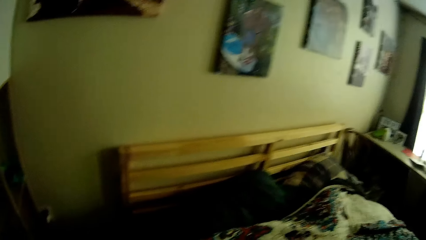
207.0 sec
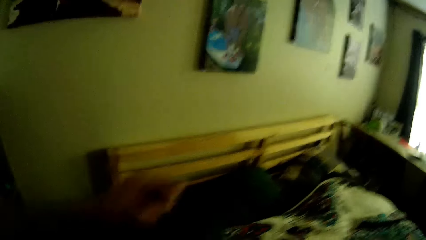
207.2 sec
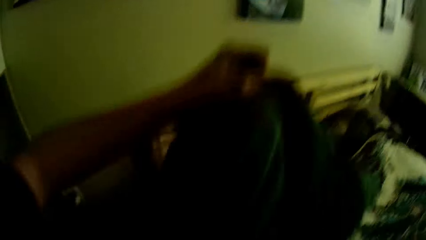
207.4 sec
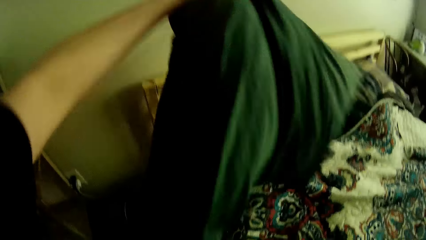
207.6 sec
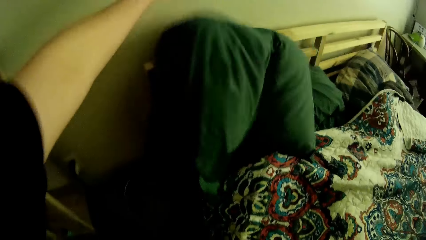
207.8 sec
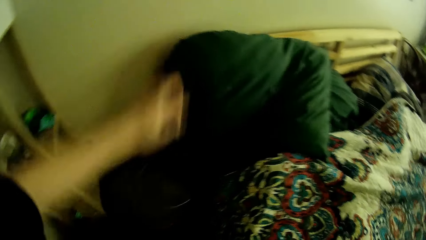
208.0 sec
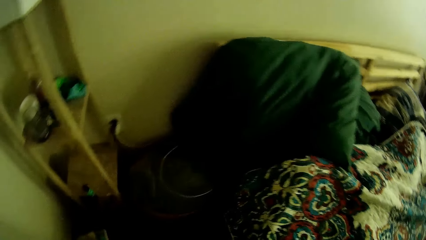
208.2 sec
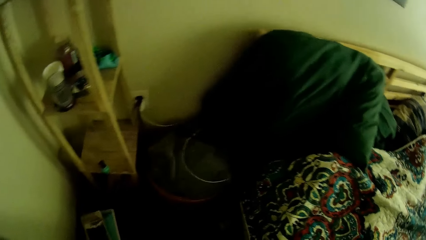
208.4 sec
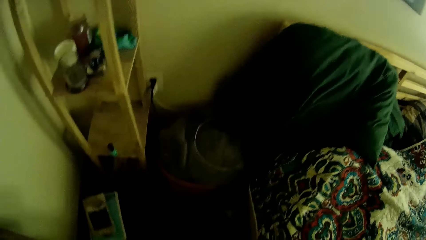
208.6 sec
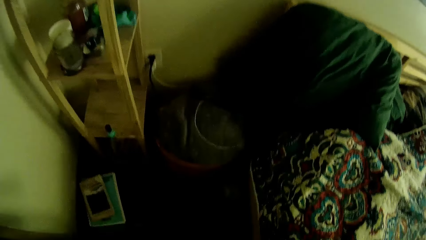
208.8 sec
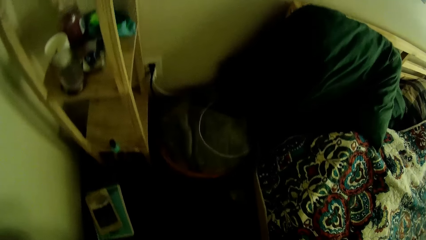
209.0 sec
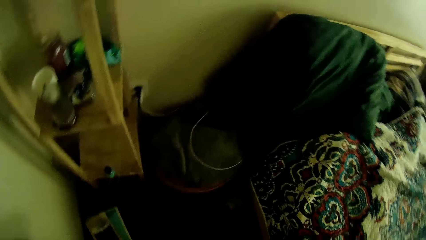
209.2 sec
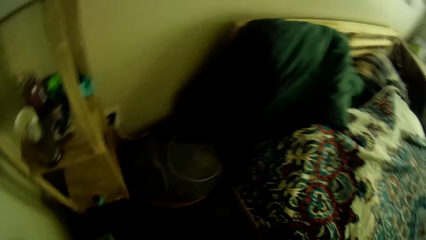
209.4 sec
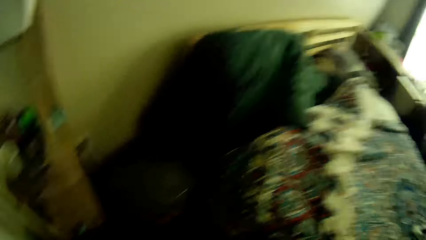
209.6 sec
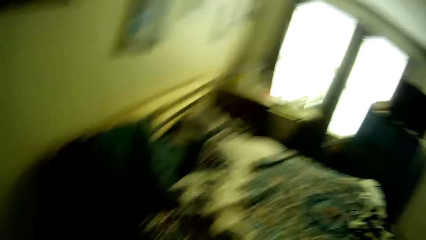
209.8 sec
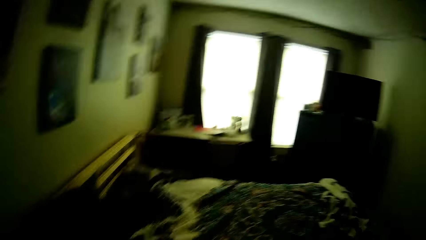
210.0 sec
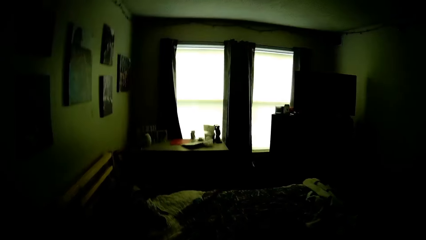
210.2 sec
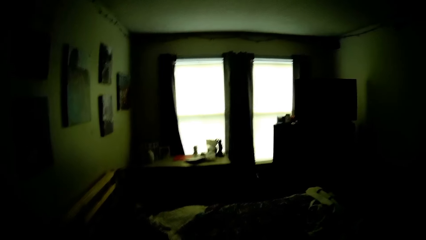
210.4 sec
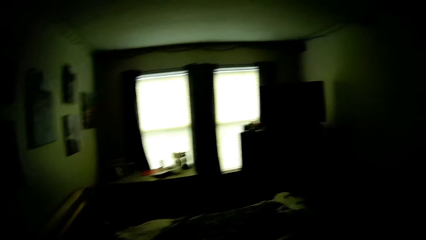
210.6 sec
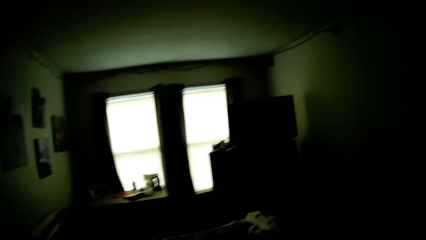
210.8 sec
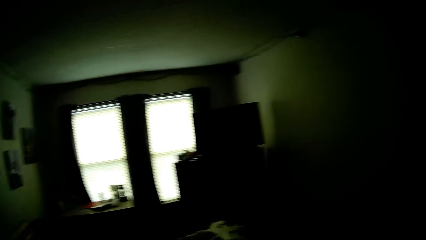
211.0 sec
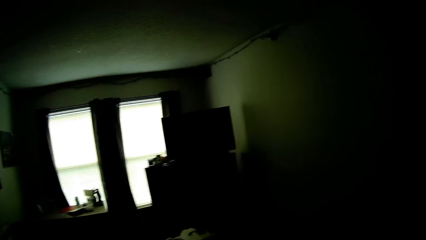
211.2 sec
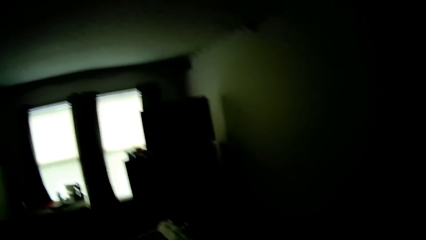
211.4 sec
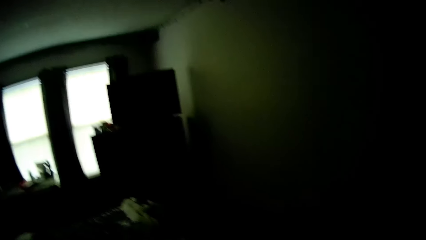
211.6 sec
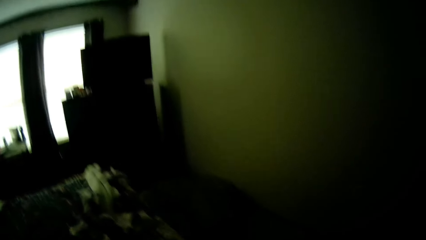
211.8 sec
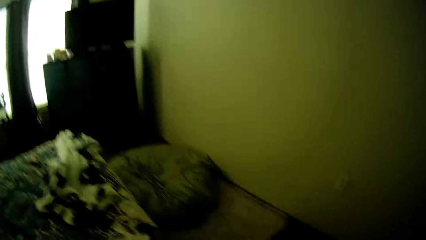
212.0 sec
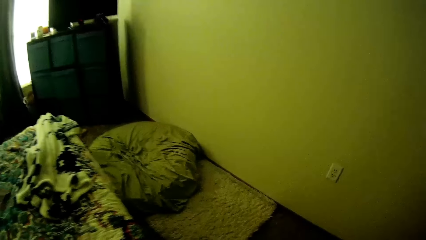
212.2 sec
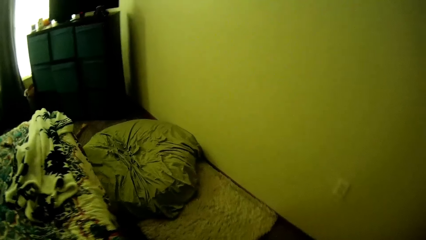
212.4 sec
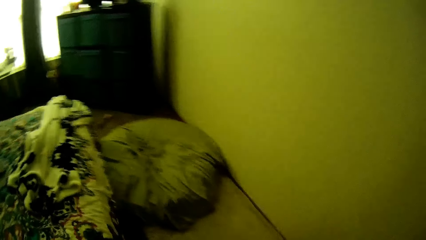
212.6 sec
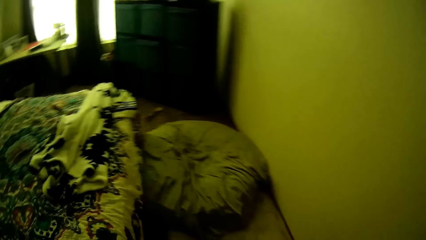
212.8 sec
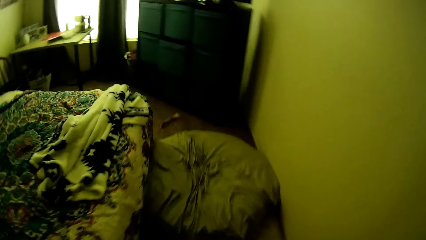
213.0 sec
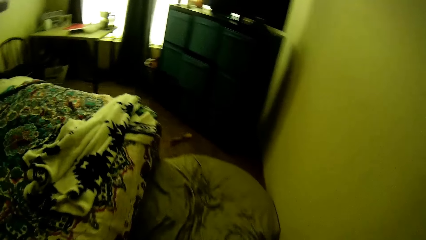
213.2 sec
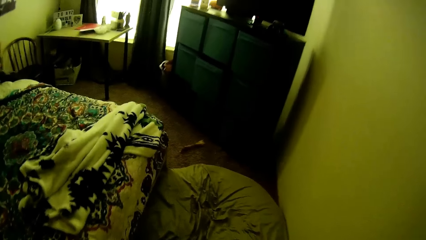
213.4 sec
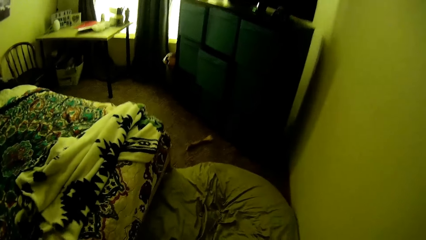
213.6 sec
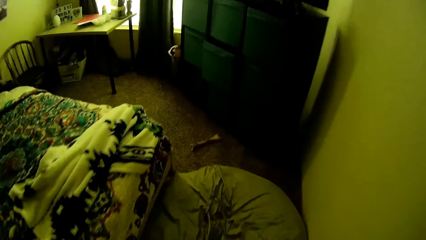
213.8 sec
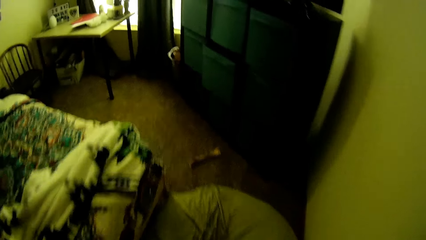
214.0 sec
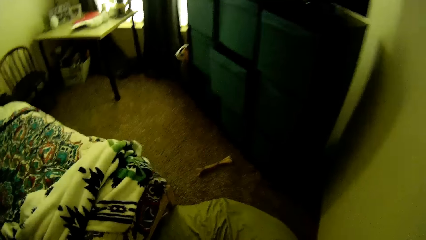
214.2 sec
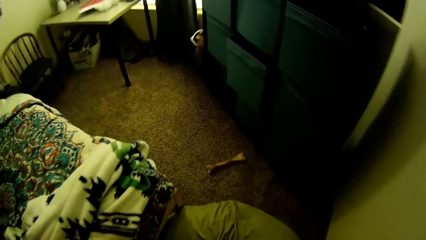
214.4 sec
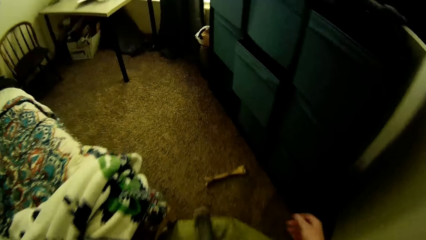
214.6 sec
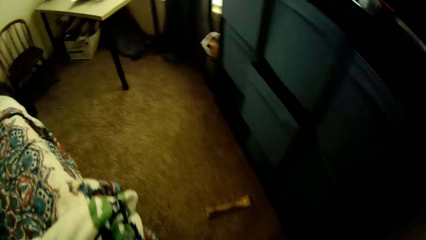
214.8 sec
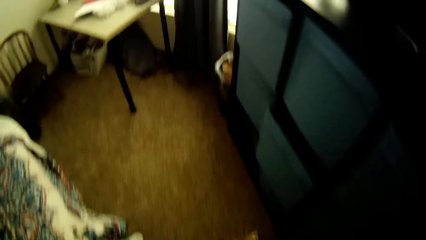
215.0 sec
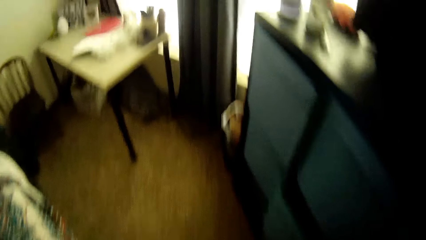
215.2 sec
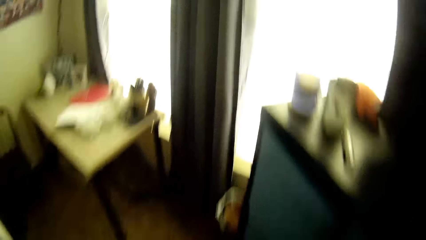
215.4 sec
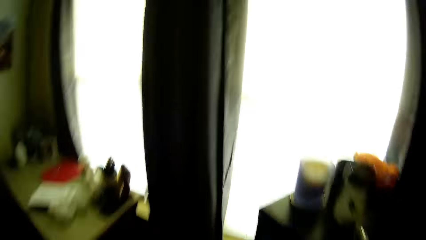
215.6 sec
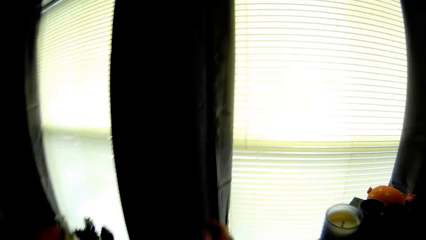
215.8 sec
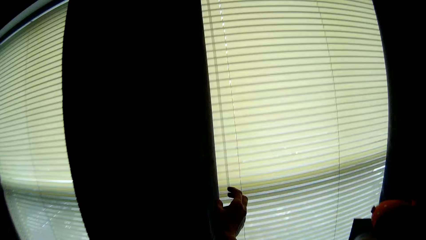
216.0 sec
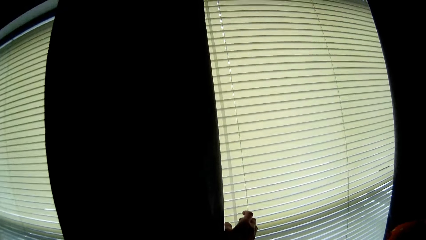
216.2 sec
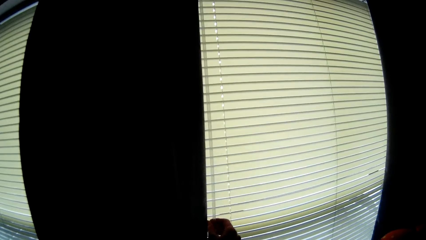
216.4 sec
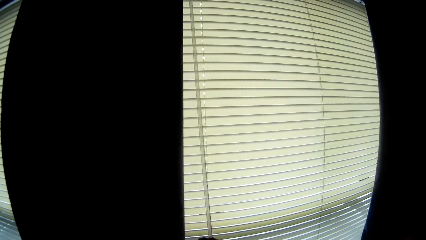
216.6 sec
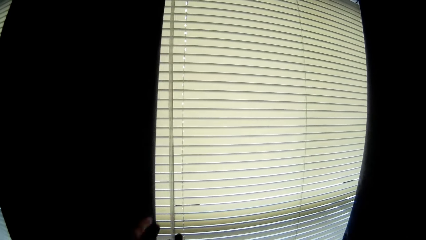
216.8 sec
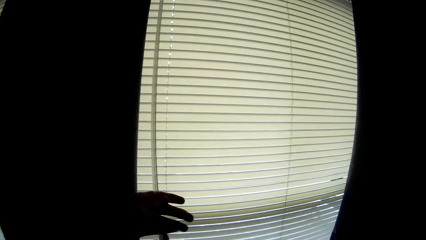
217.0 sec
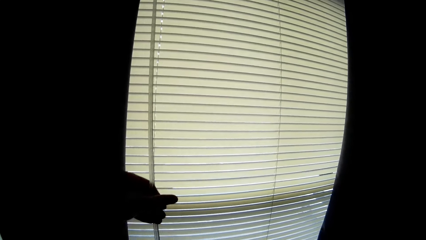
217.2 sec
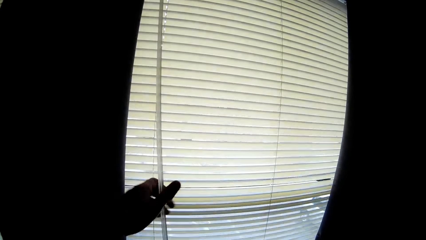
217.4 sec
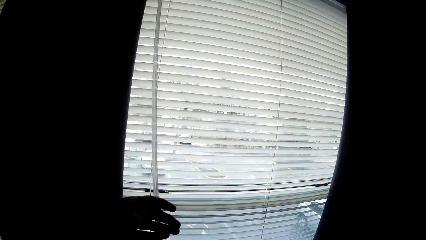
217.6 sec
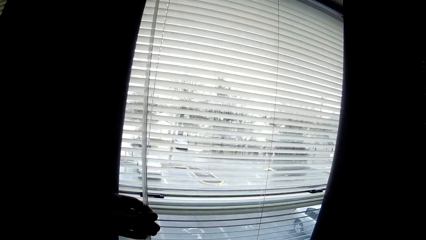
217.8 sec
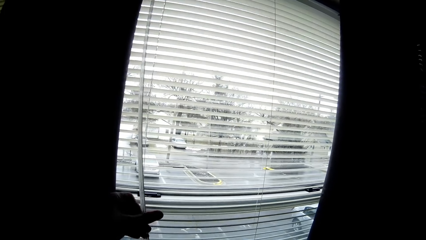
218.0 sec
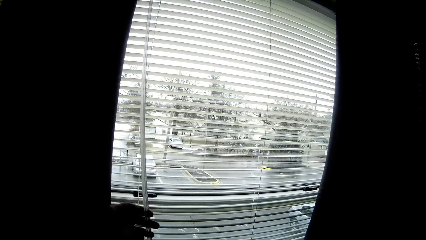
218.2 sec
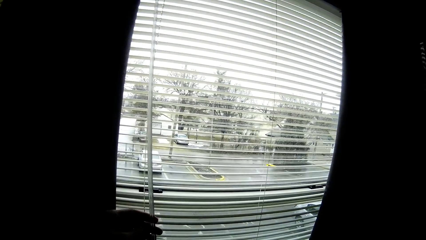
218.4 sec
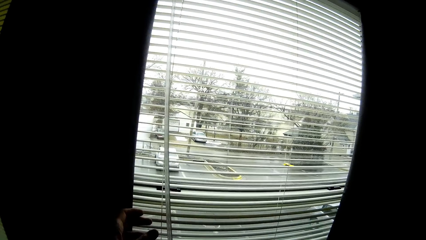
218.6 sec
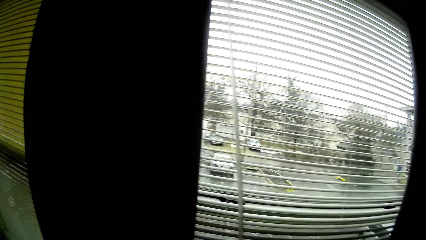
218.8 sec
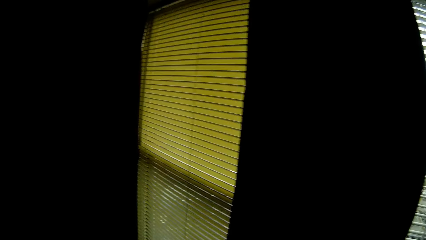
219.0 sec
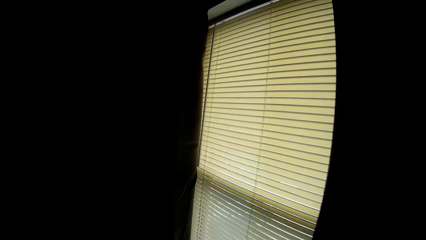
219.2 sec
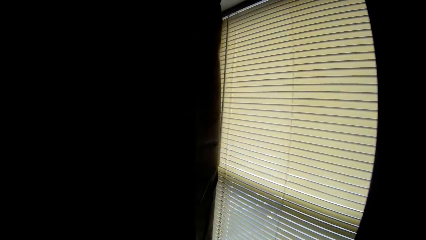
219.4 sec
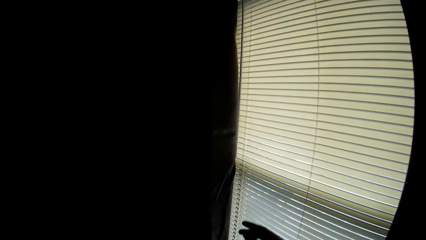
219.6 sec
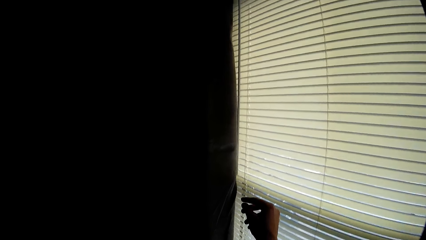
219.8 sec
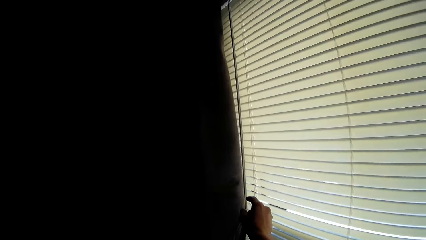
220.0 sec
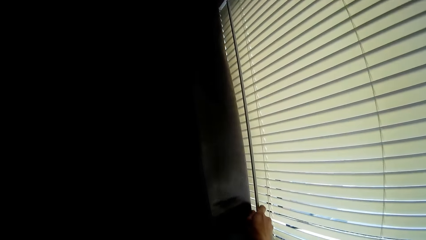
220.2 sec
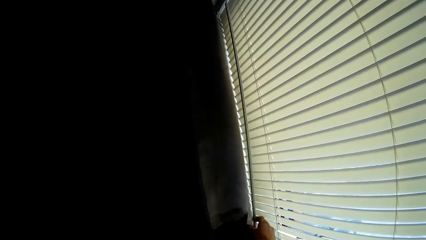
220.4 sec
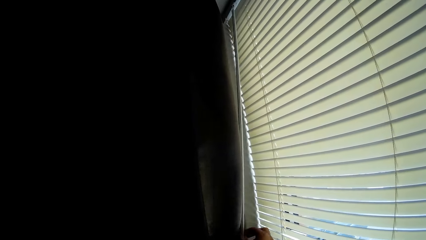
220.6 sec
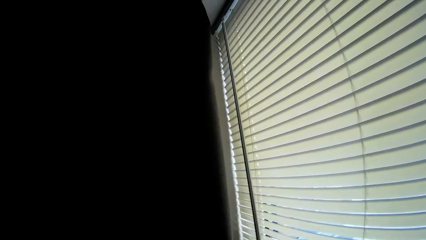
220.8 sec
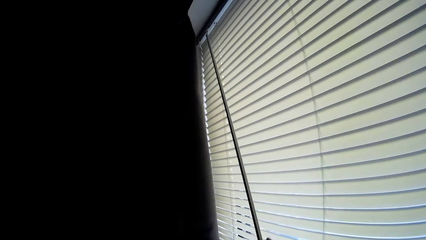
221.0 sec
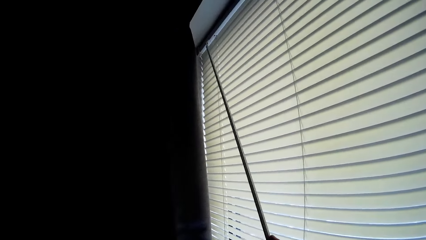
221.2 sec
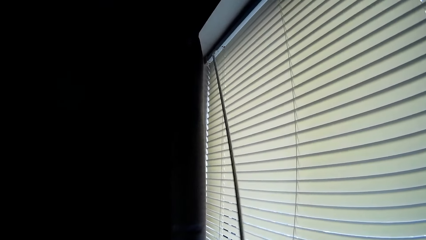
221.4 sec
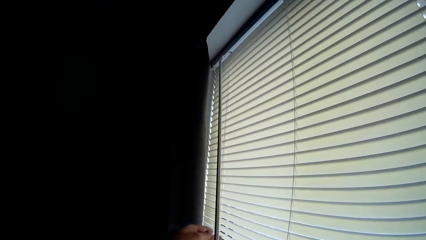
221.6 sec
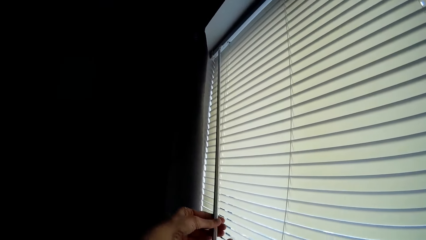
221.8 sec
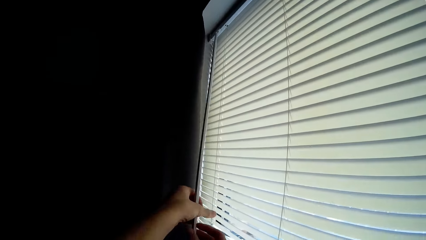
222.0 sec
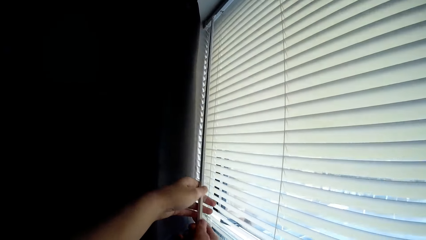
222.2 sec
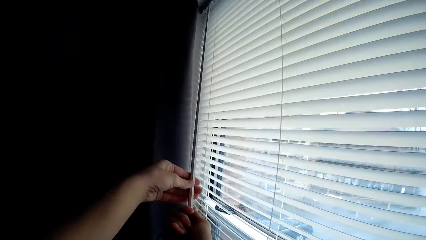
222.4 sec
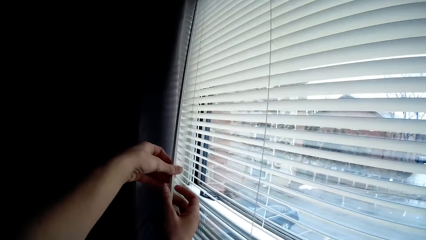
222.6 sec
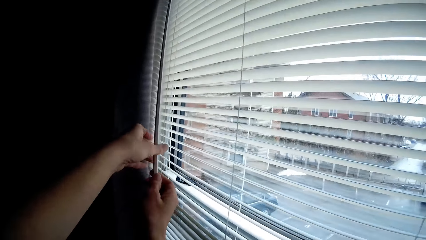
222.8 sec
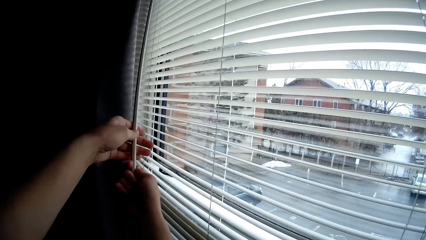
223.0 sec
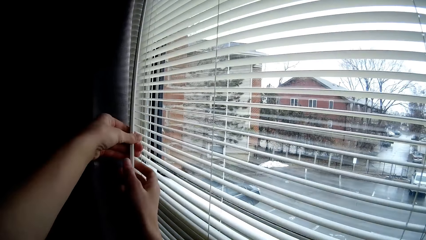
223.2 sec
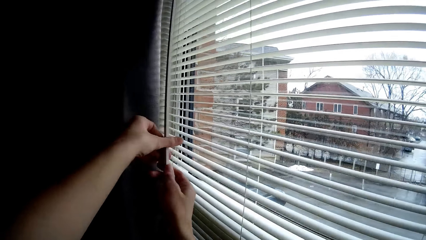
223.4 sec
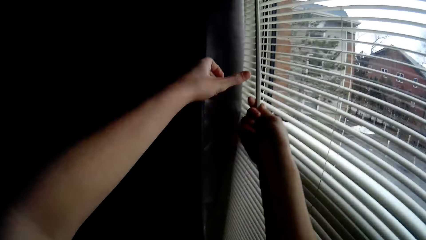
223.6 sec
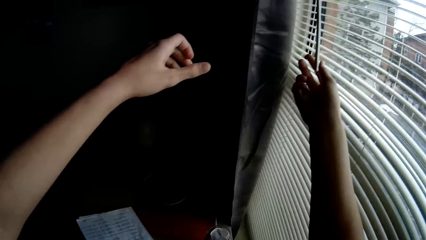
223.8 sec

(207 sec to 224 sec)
The camera wearer drops a duvet on the bed. They move the pillow on the bed. They walk around the room. They open the windows with both hands.
